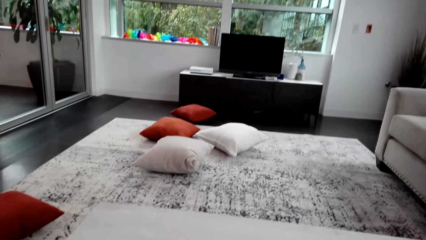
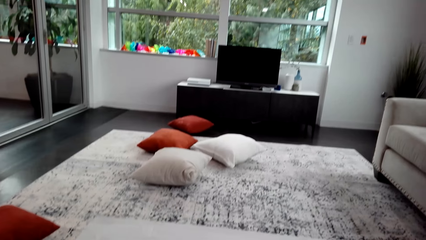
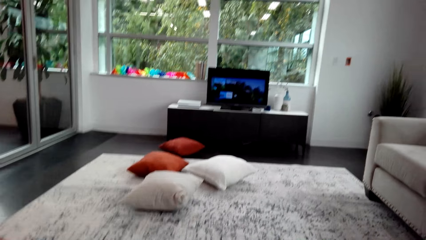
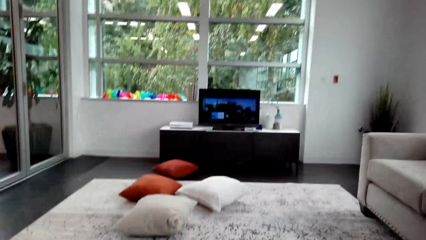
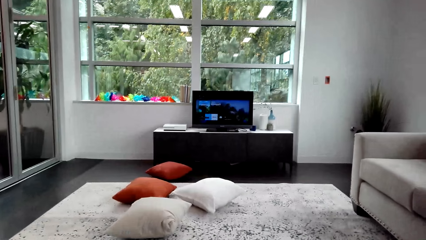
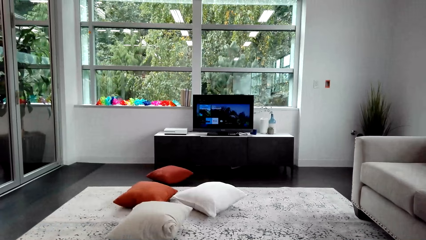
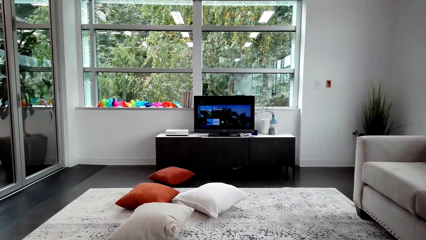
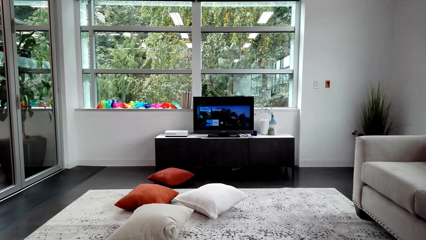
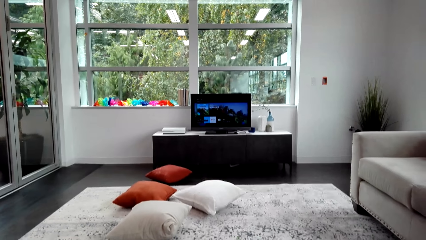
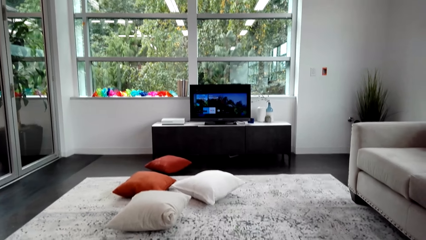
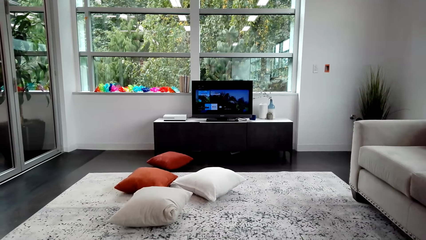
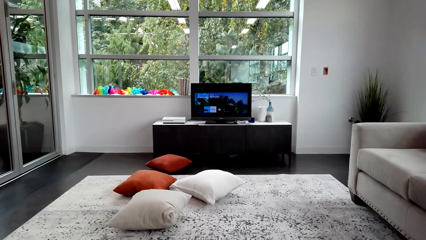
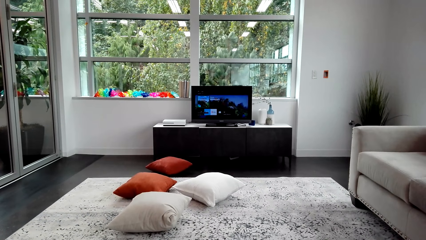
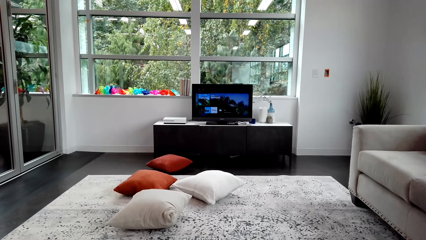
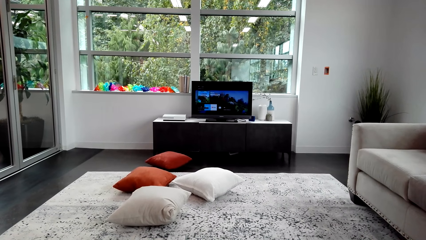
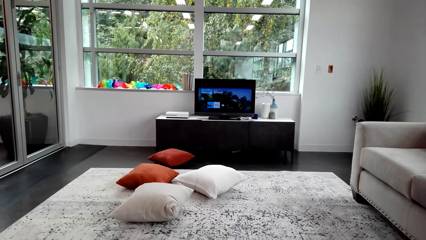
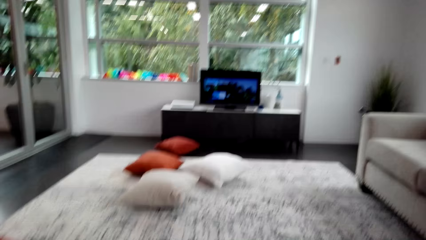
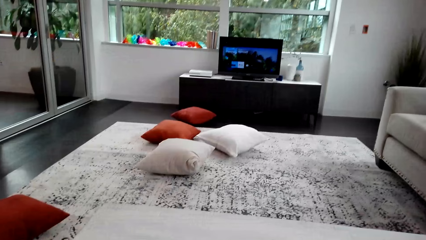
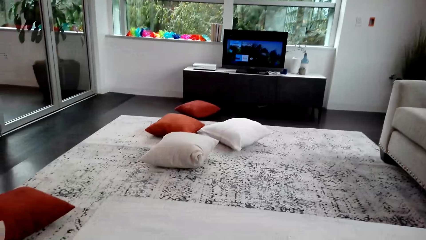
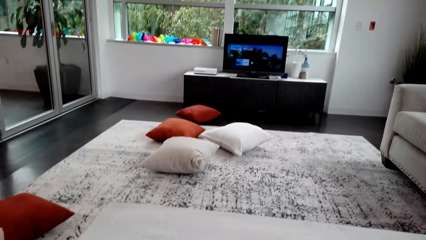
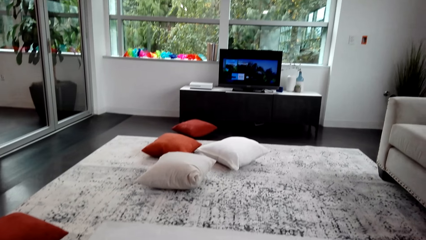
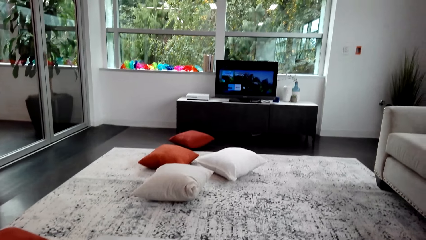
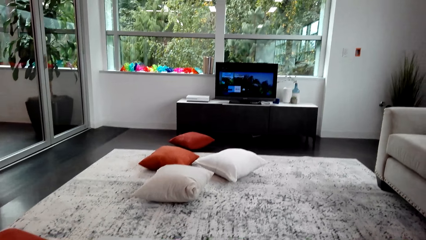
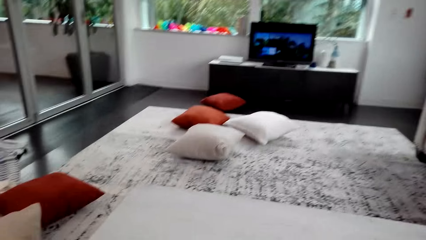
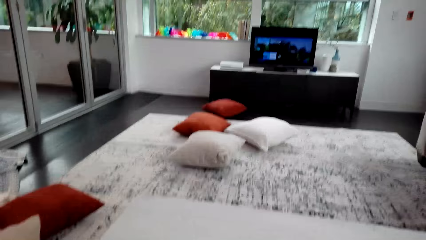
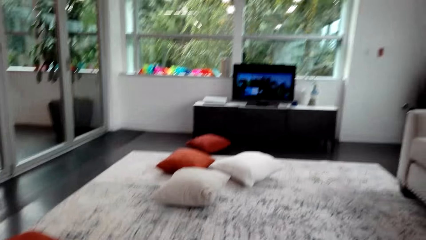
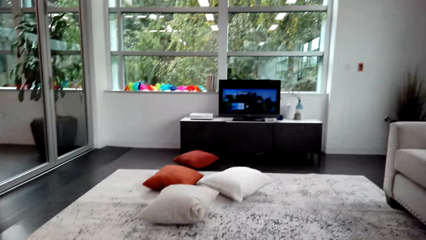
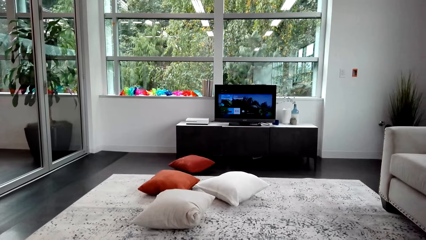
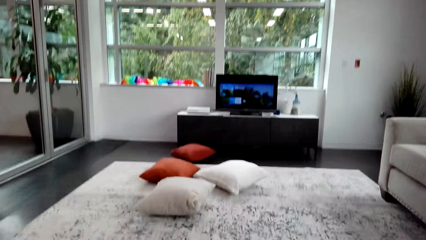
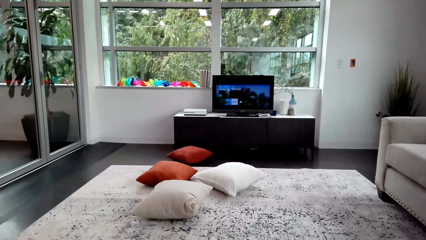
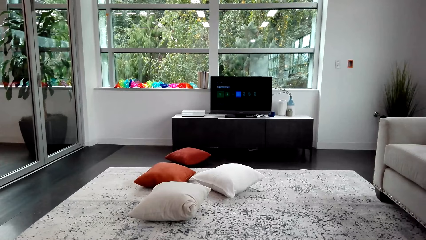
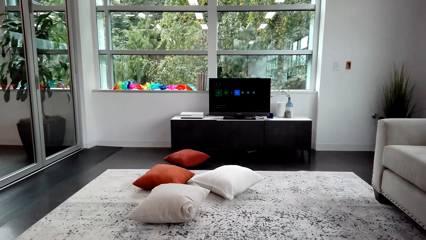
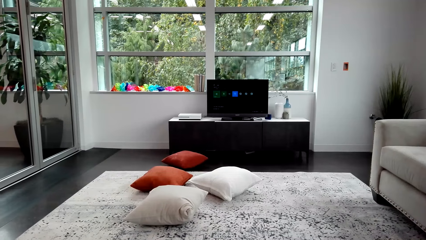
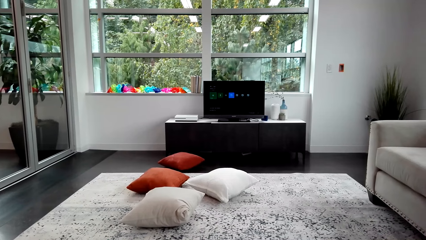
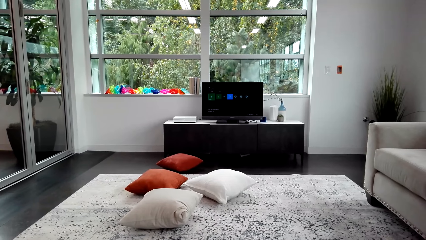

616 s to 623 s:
The camera wearer watches the television.

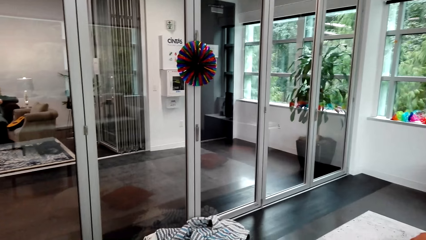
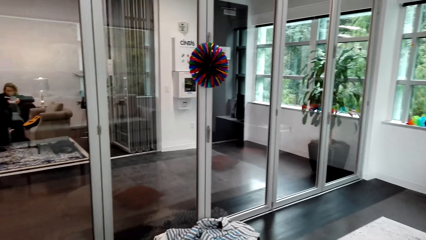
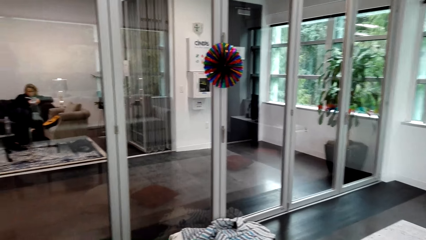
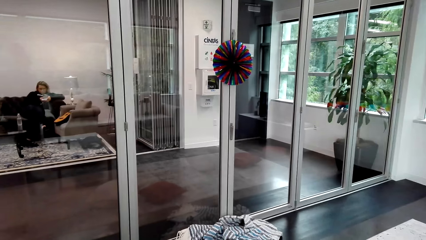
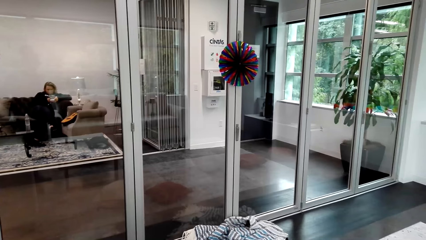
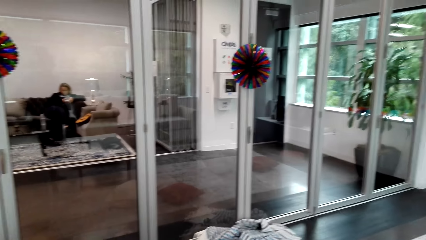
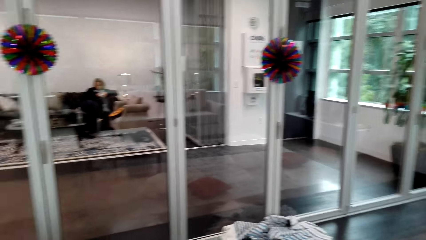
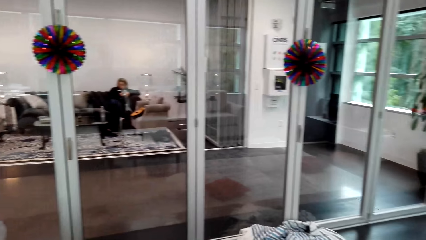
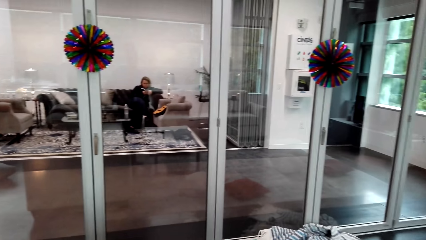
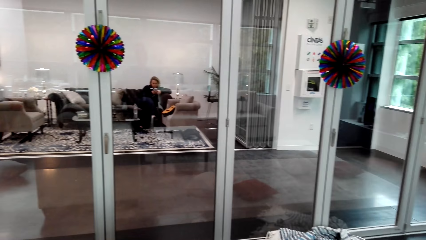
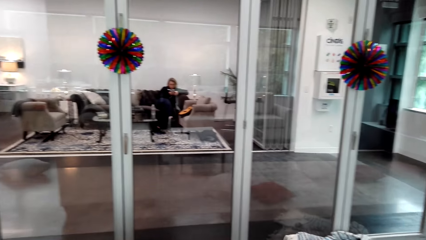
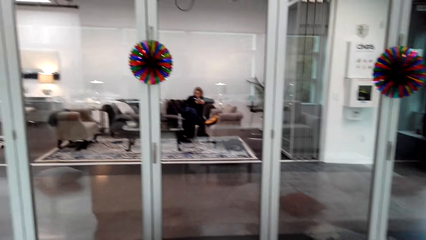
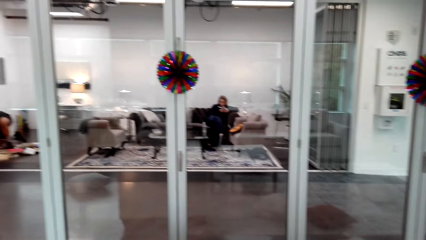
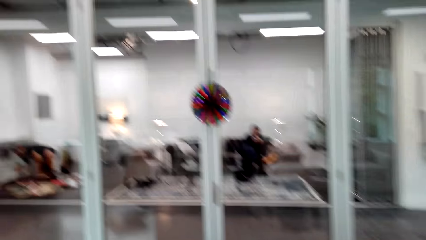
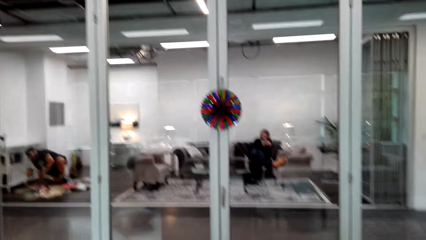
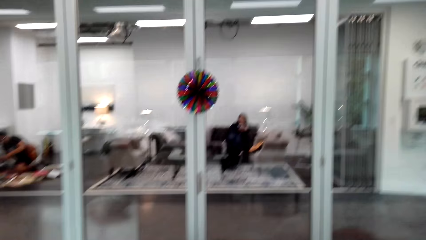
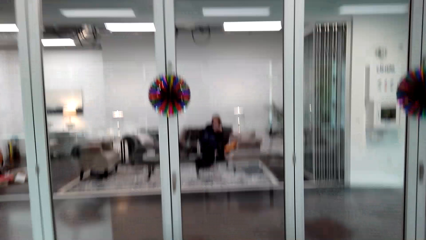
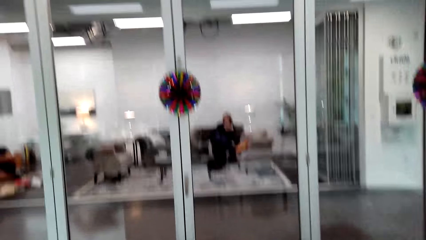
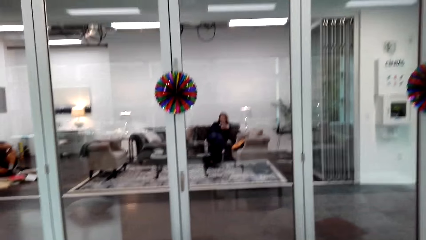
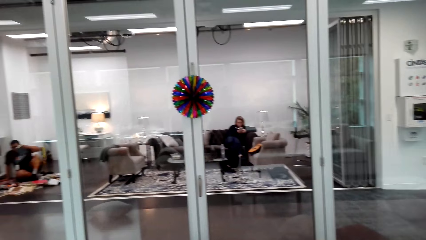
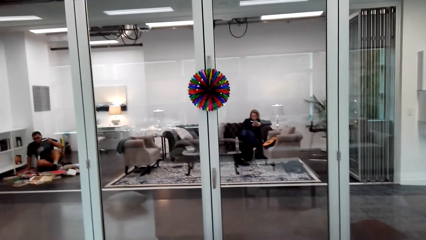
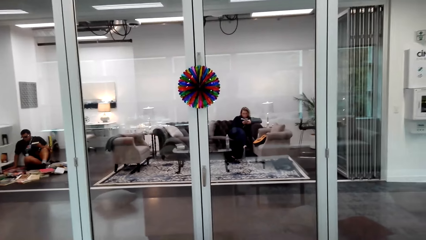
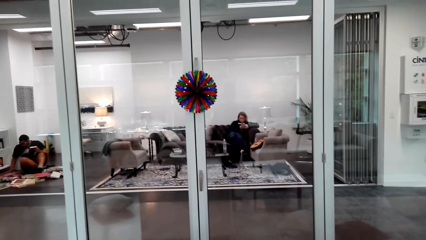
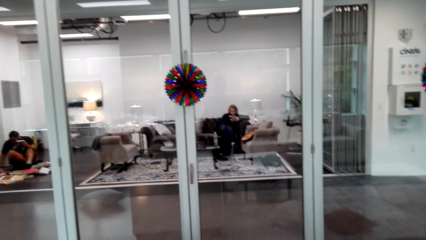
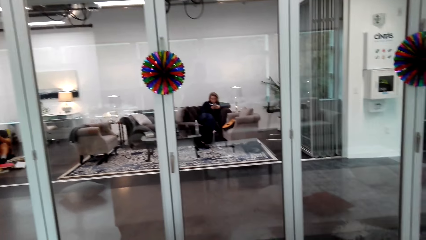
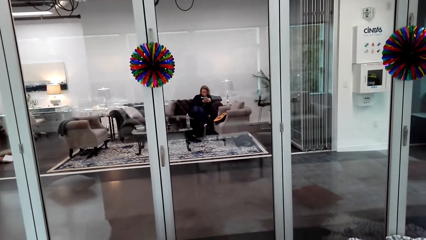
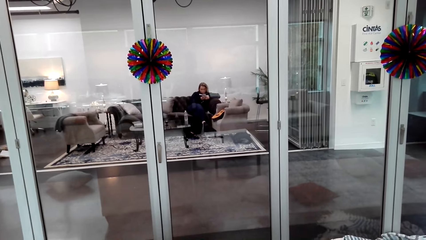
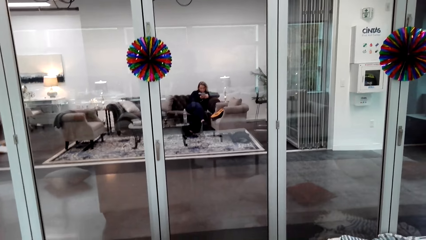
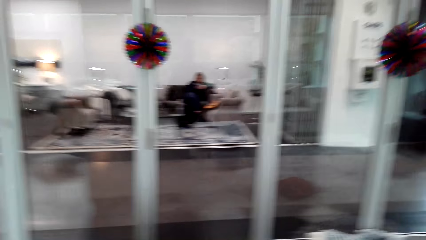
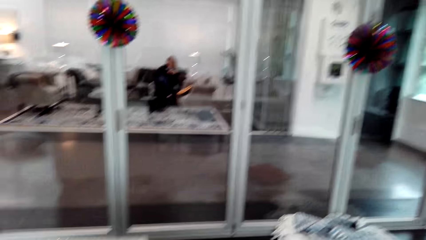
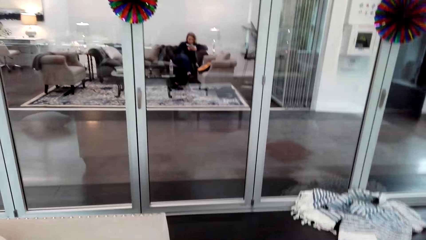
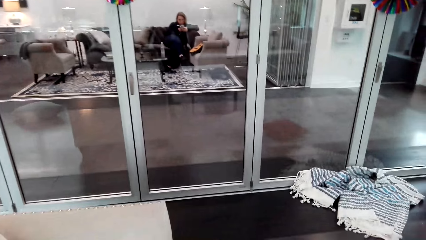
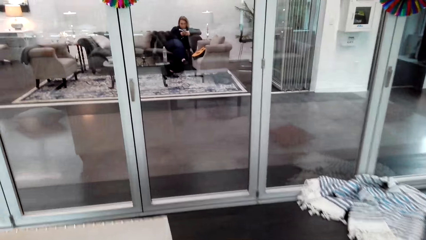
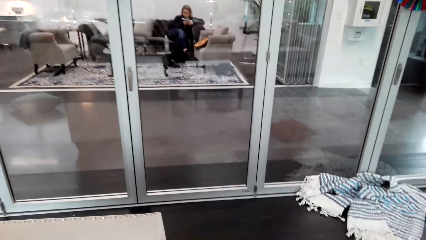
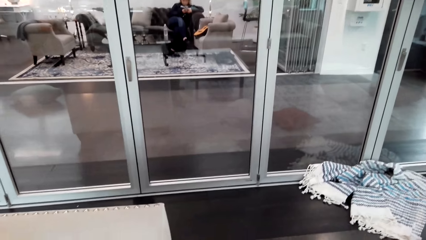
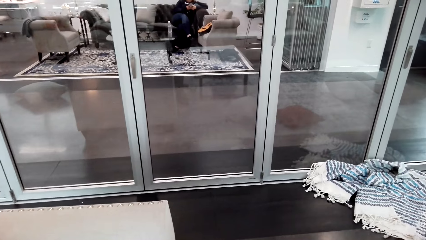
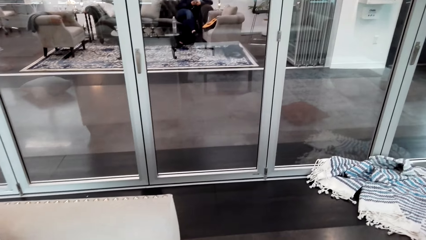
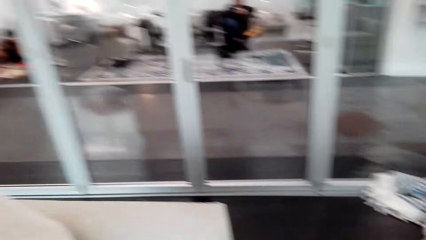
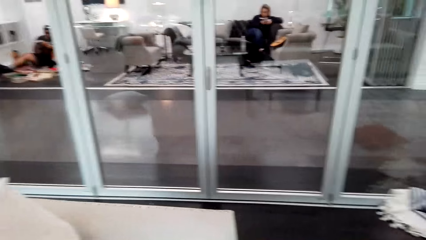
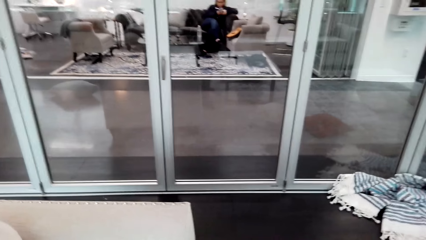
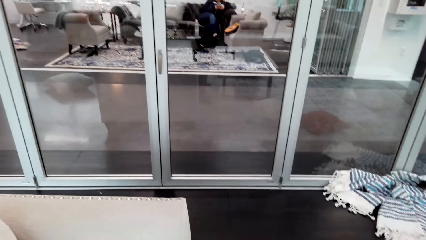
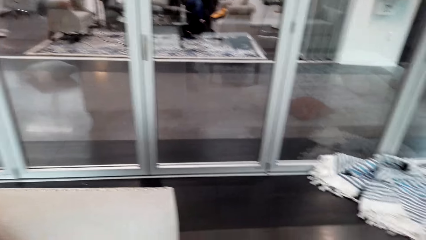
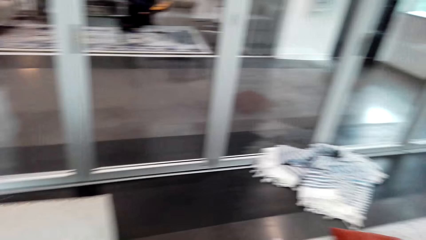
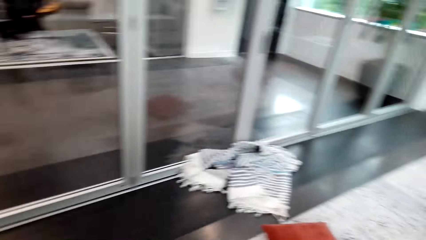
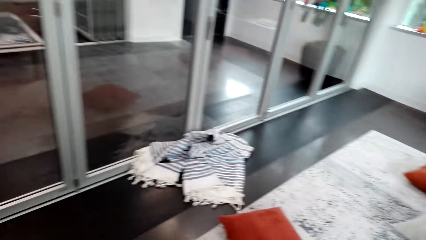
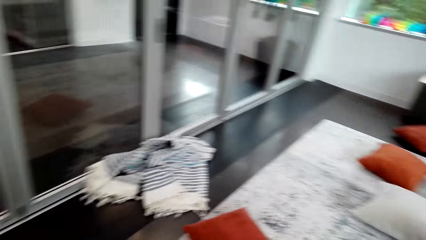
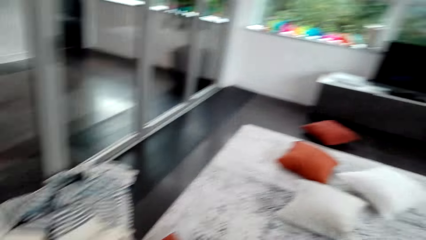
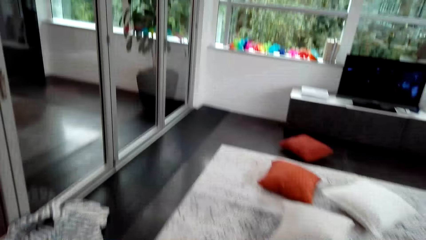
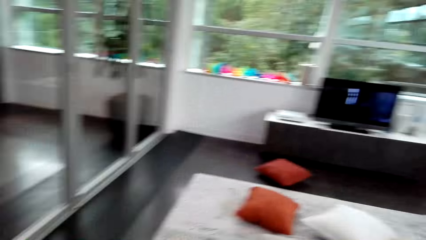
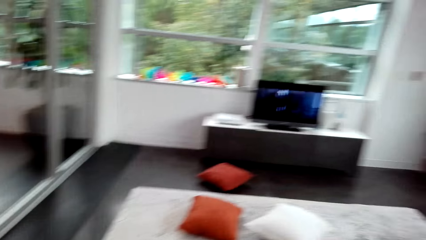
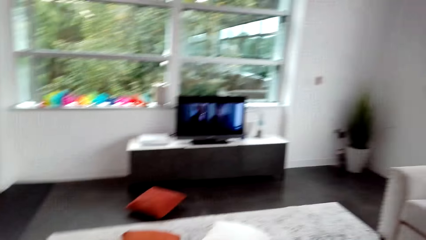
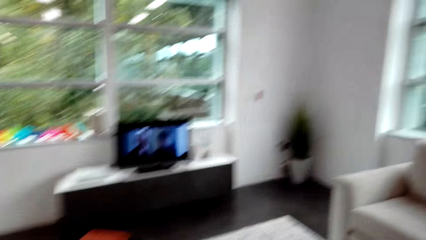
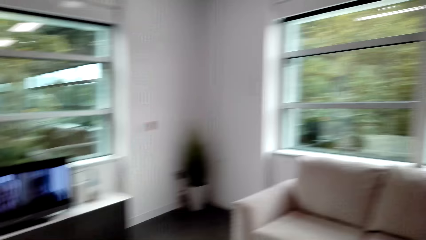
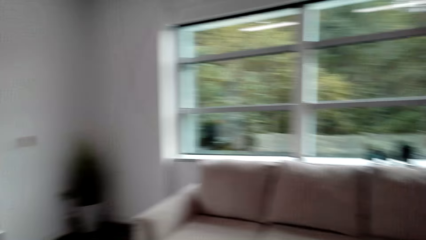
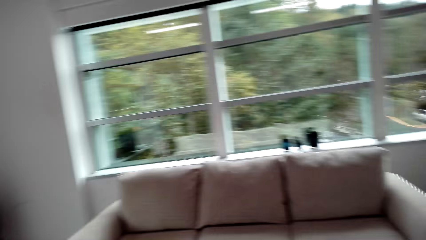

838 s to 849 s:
The camera wearer interacts with a woman.
